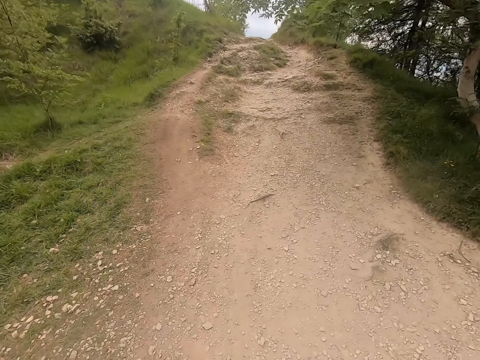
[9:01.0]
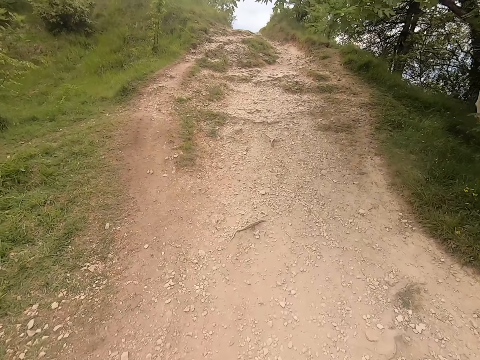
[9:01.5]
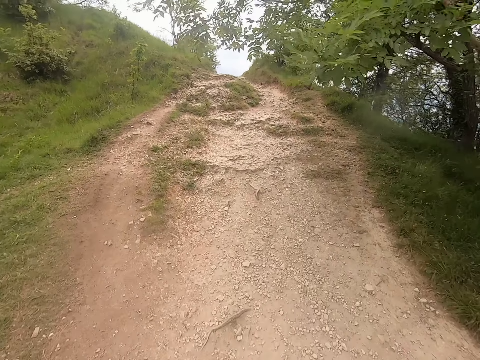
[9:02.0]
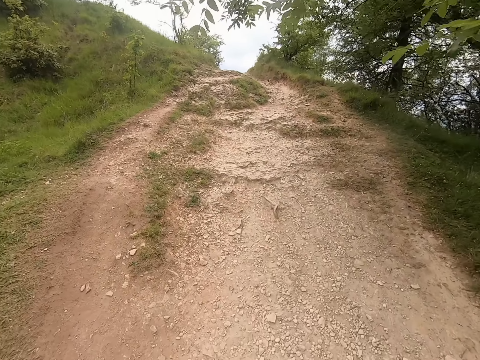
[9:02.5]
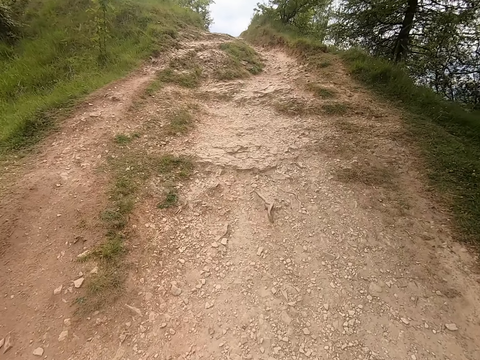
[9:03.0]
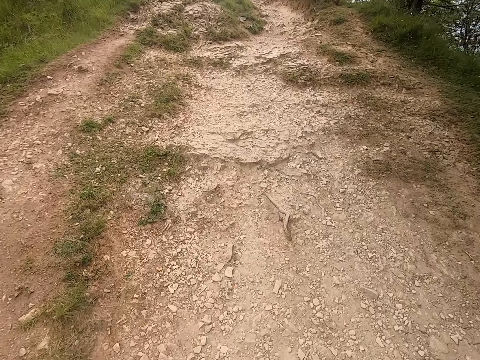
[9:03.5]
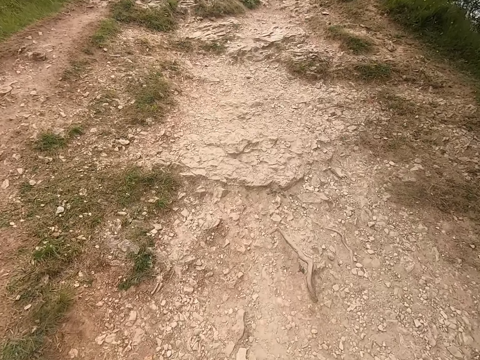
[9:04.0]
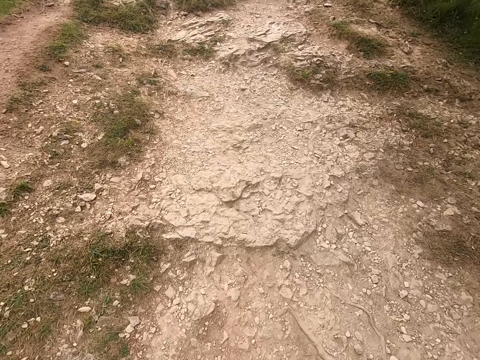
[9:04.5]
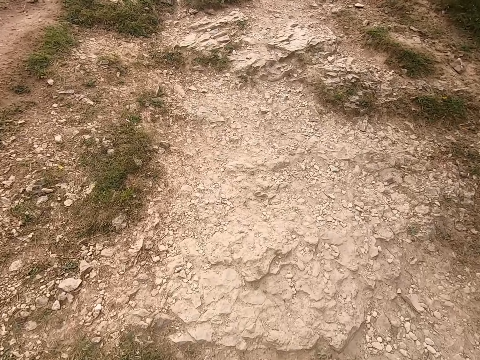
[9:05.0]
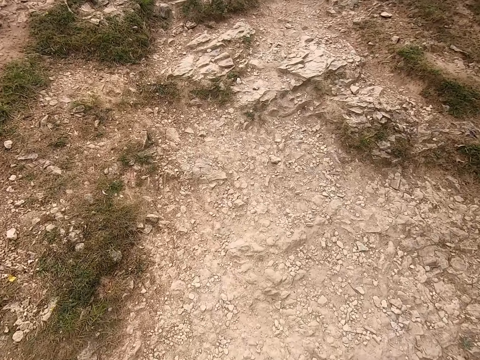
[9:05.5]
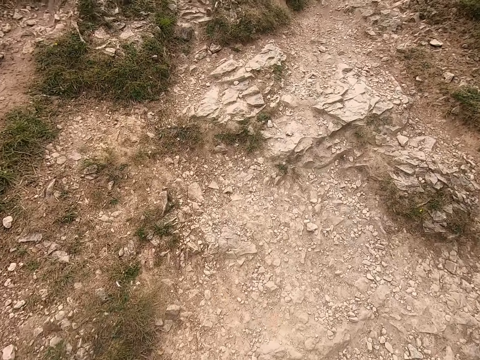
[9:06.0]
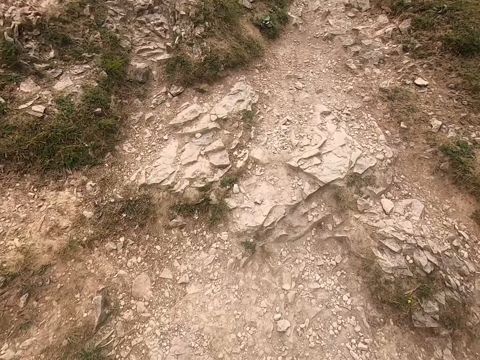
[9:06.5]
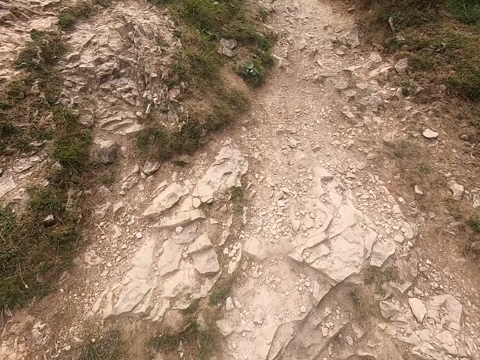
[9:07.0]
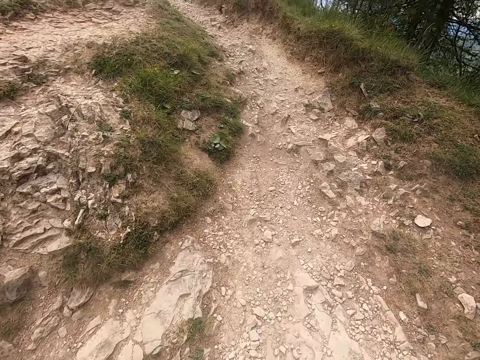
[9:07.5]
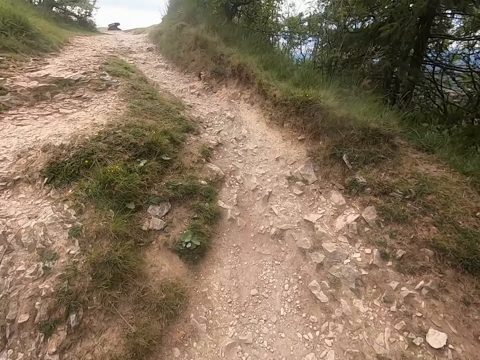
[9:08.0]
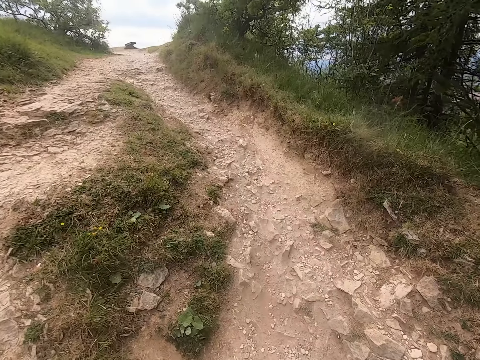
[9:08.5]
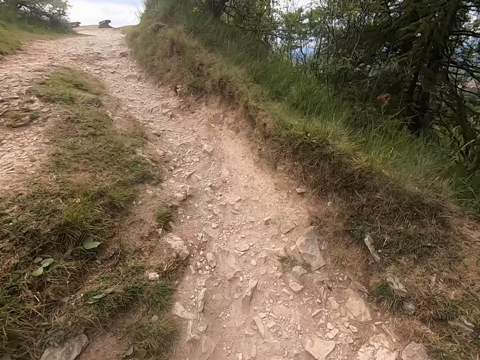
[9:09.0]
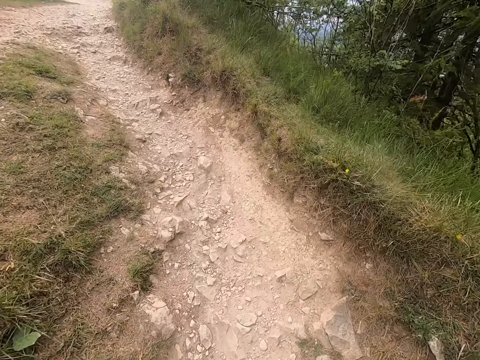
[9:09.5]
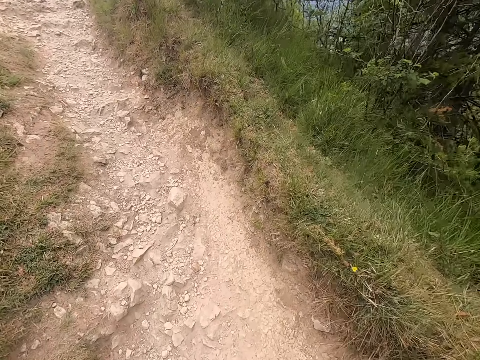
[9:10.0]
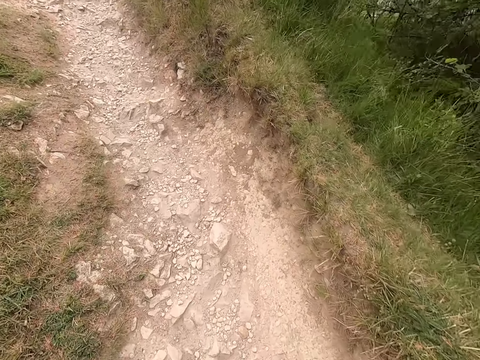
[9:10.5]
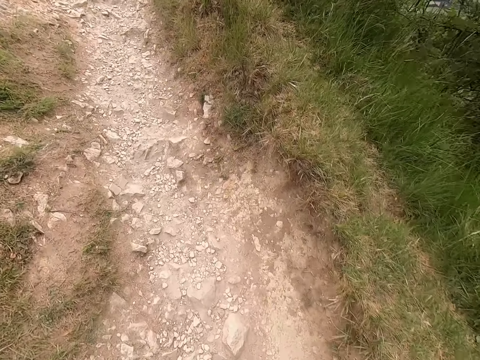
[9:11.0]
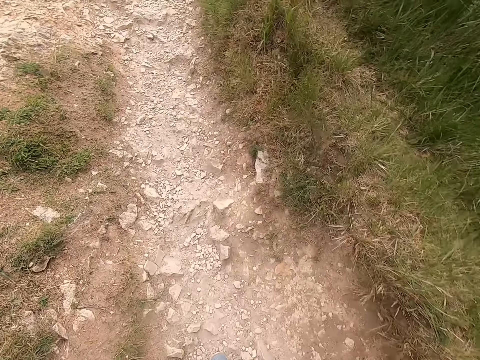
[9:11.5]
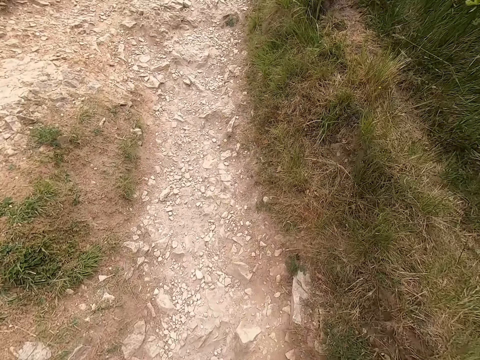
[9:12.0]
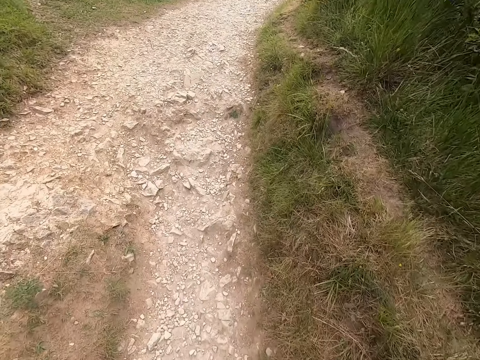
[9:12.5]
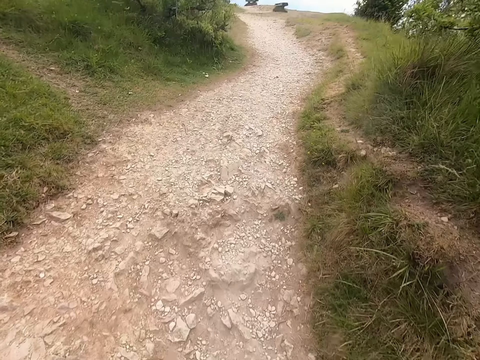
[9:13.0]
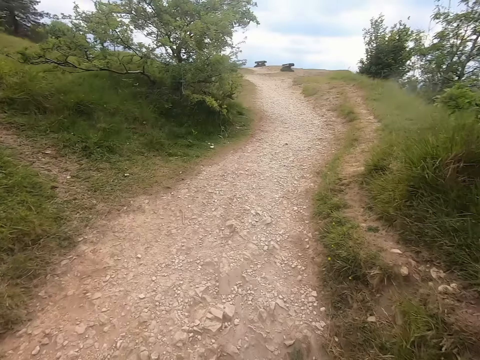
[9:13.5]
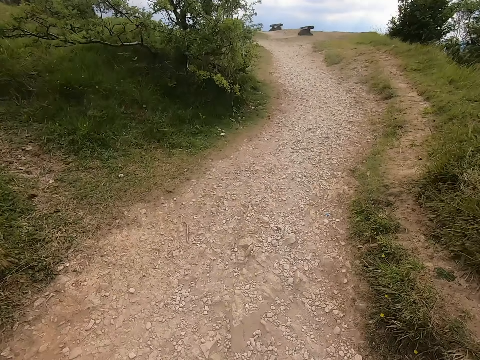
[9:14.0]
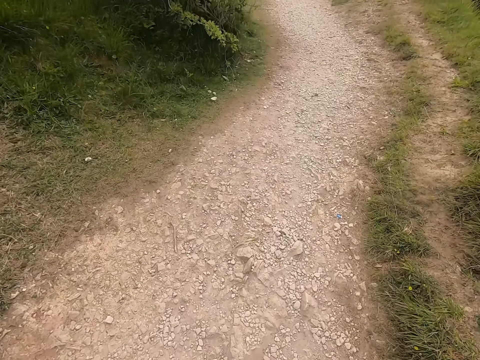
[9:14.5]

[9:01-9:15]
The camera wearer looks forward.

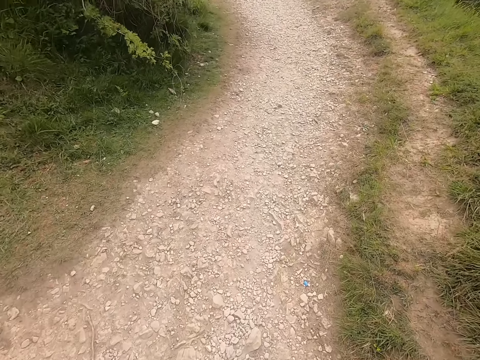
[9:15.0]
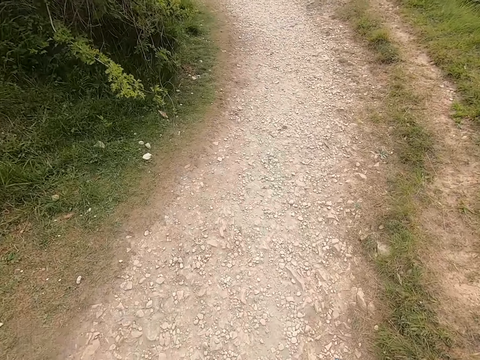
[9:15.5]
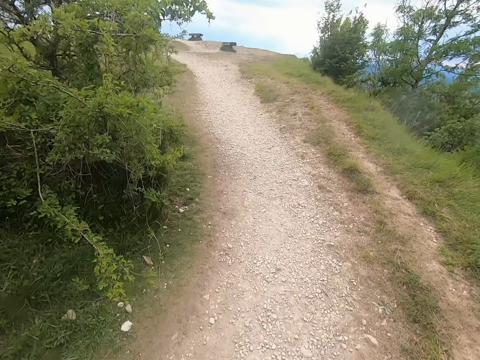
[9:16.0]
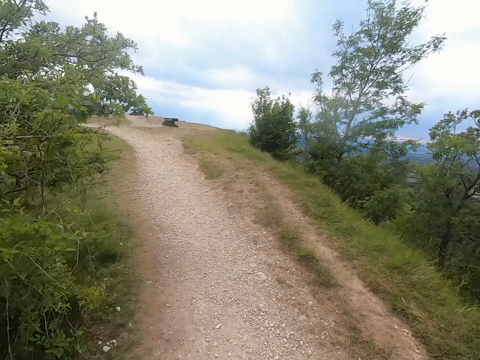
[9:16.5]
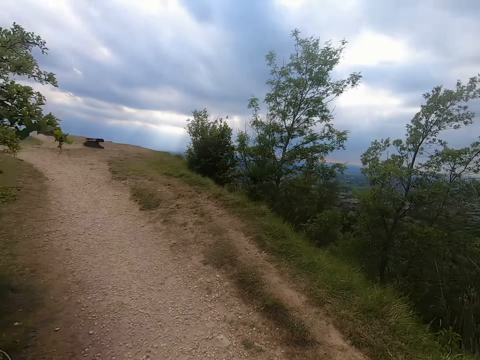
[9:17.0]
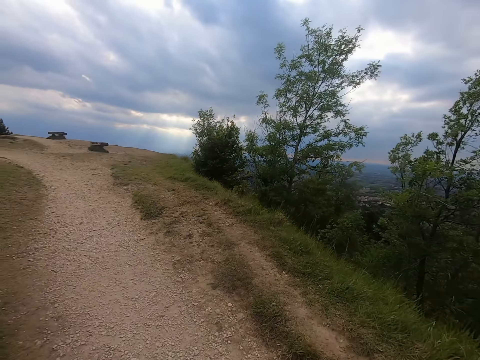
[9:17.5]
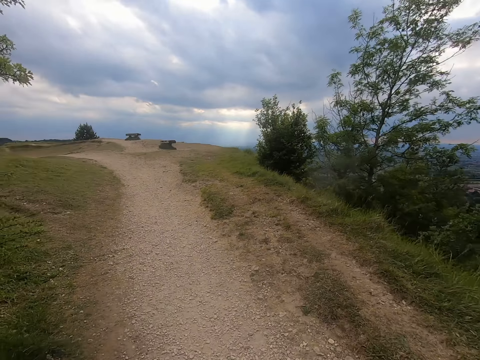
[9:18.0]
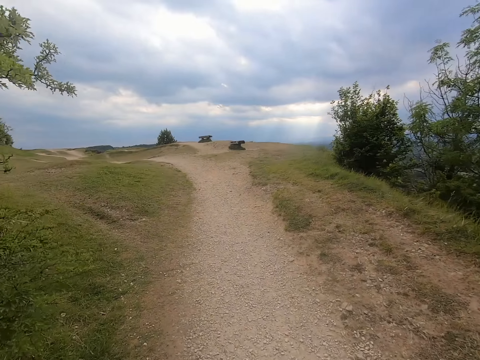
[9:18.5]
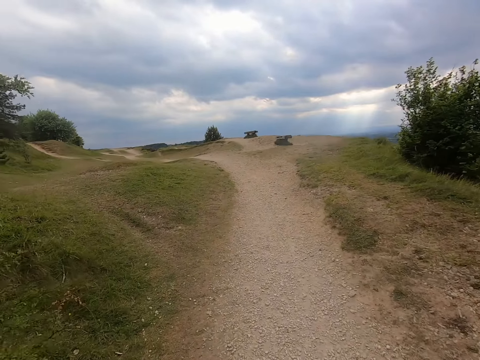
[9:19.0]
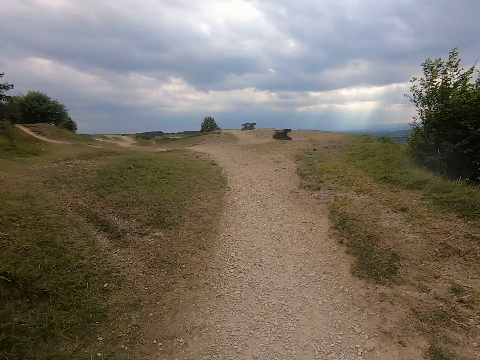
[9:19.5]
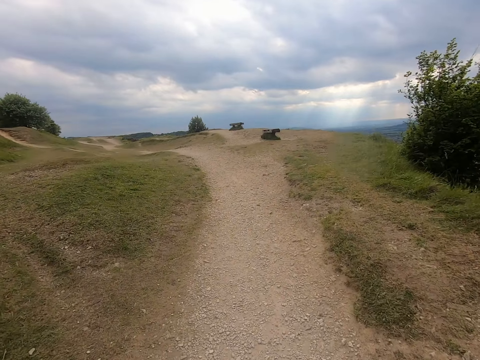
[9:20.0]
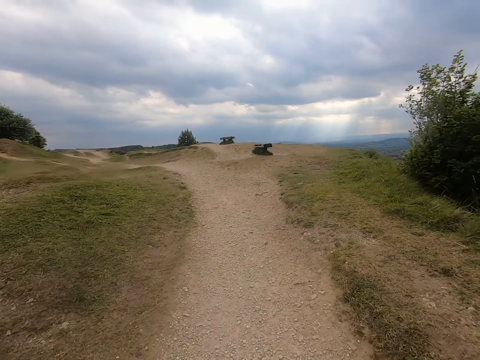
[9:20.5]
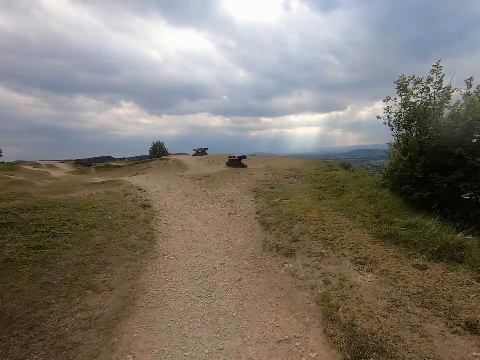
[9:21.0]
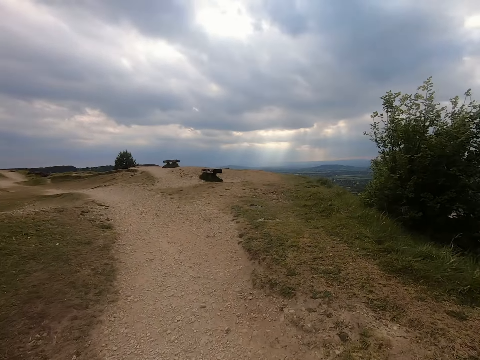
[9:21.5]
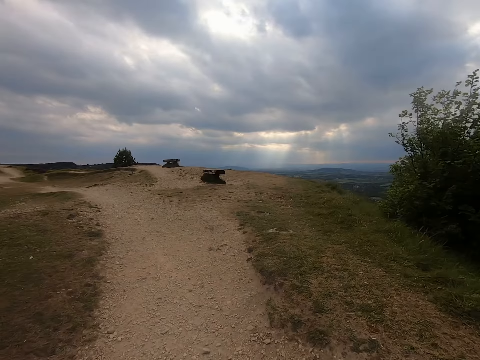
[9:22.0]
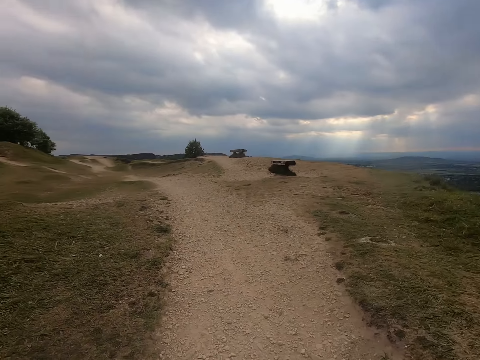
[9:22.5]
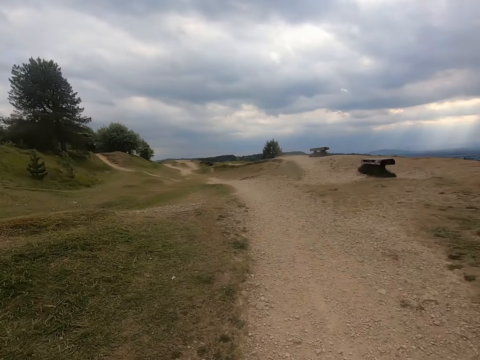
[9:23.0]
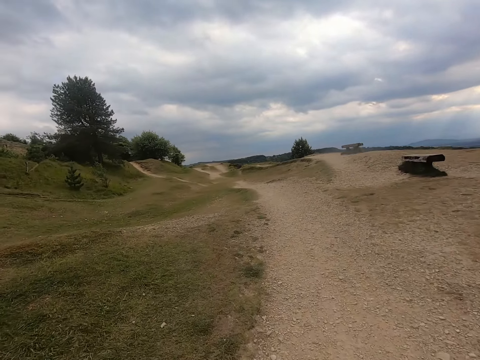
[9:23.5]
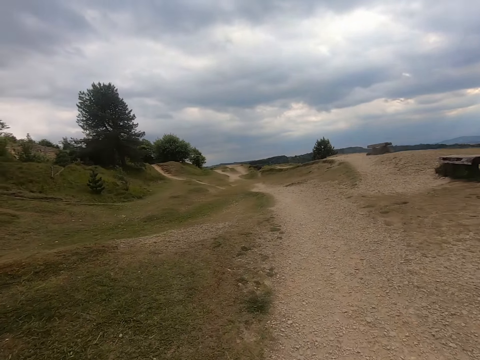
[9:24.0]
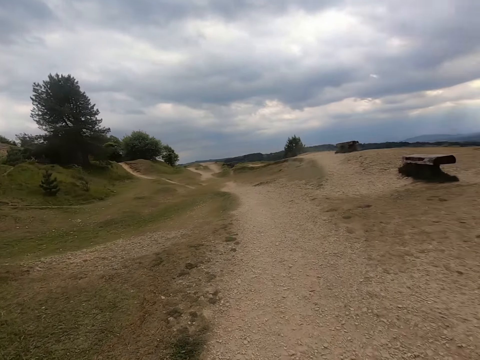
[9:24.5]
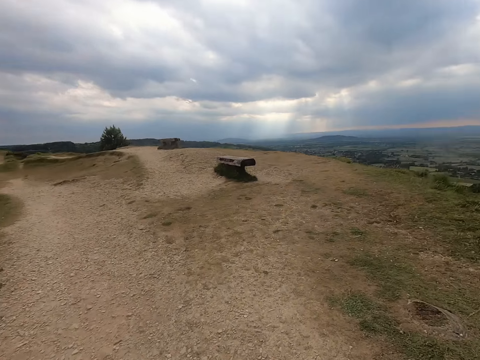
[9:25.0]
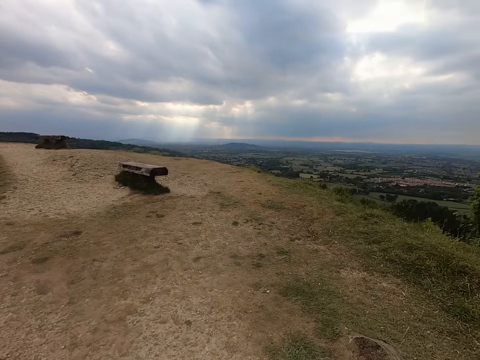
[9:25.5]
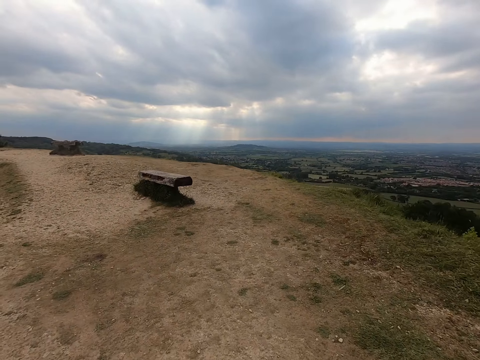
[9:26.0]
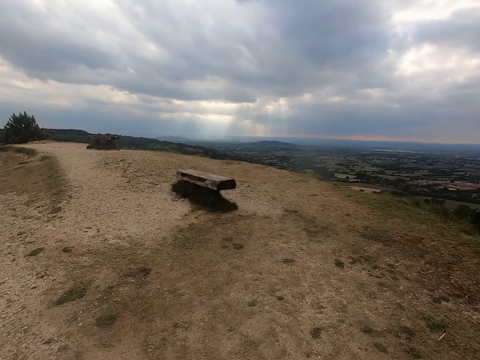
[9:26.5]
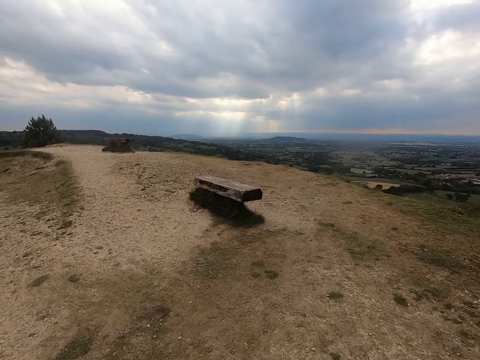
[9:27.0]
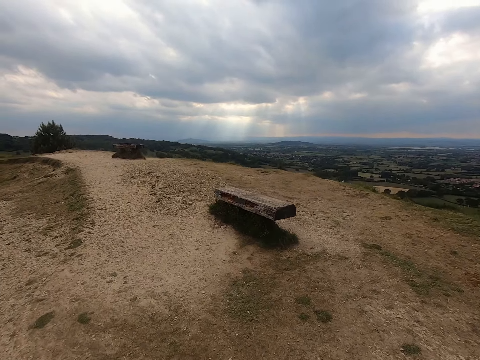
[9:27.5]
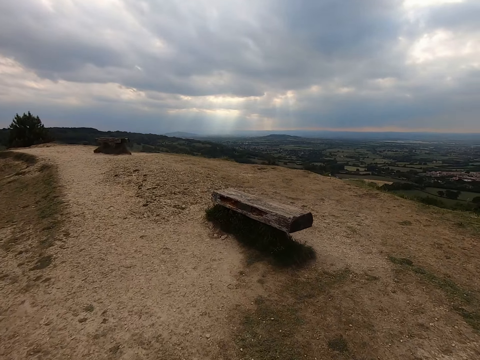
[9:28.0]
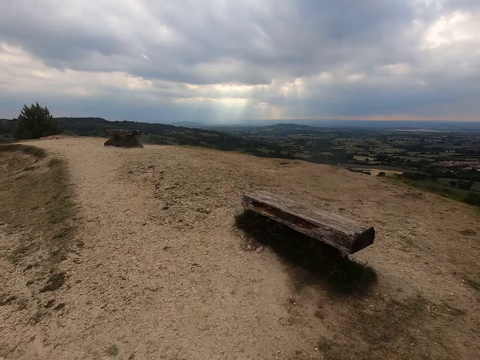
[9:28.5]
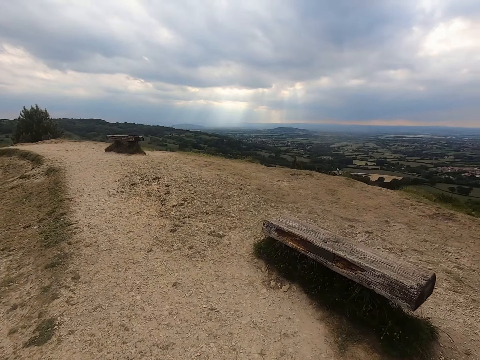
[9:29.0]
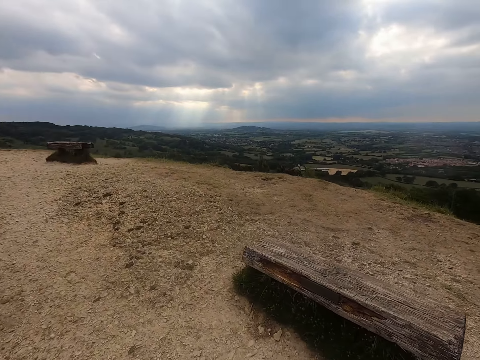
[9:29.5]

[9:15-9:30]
The camera wearer looks forward.
